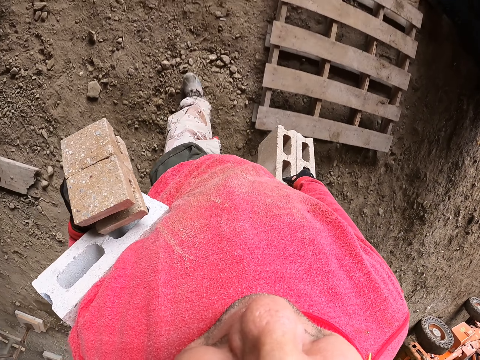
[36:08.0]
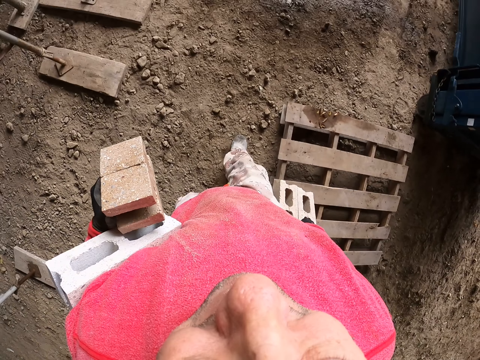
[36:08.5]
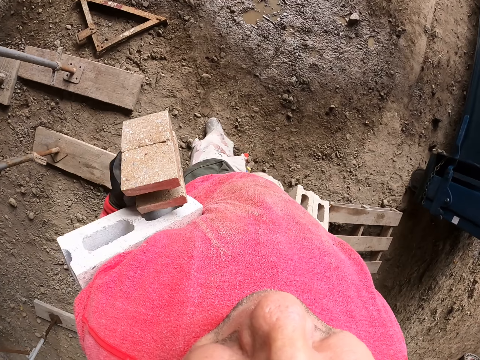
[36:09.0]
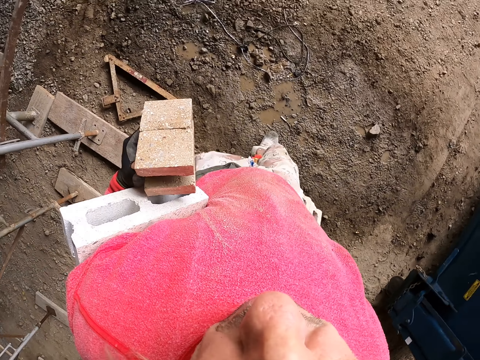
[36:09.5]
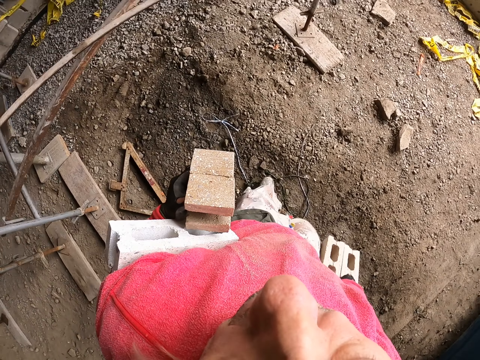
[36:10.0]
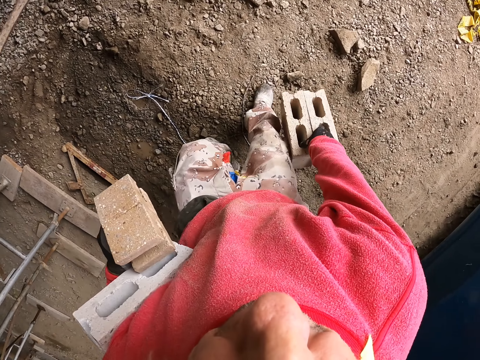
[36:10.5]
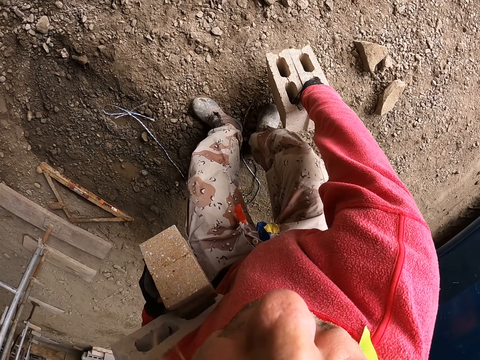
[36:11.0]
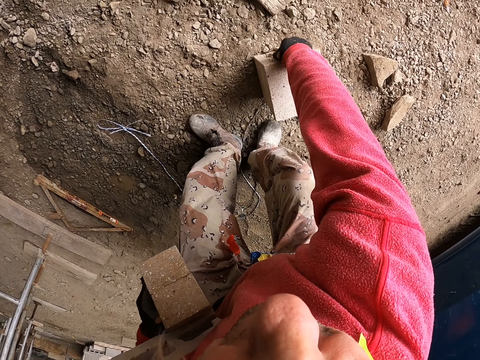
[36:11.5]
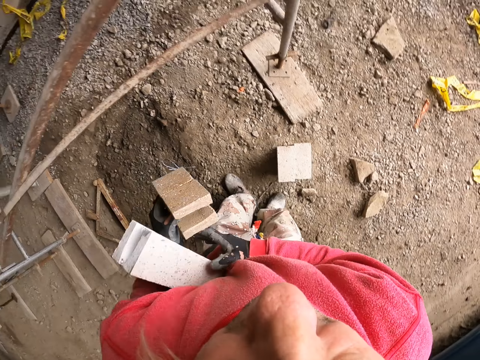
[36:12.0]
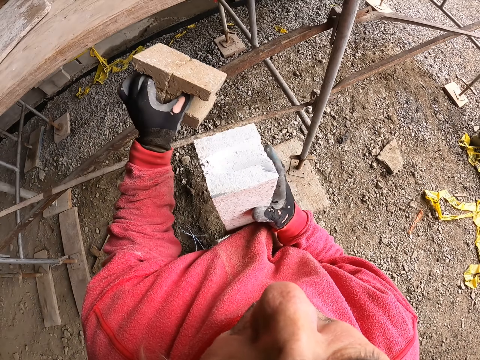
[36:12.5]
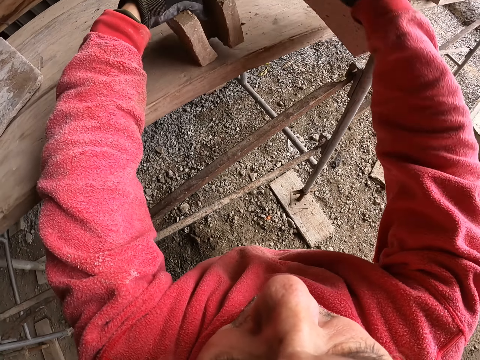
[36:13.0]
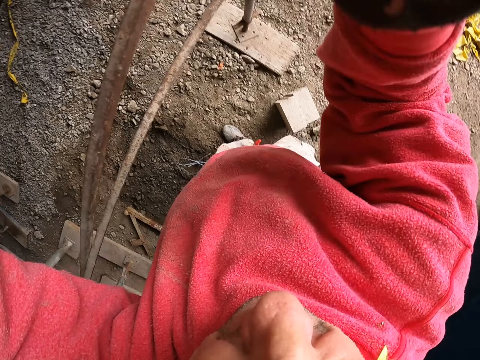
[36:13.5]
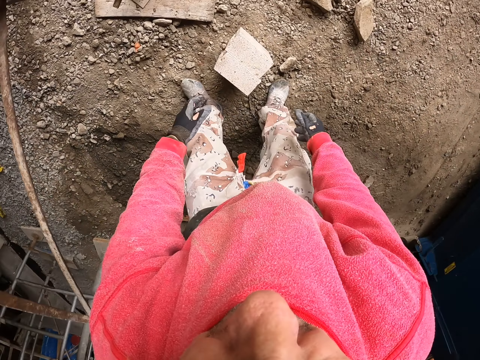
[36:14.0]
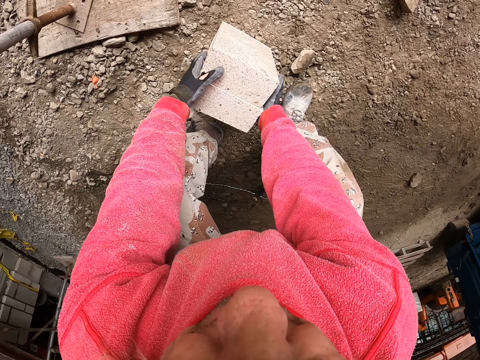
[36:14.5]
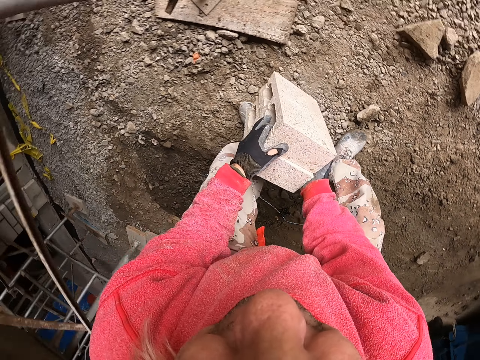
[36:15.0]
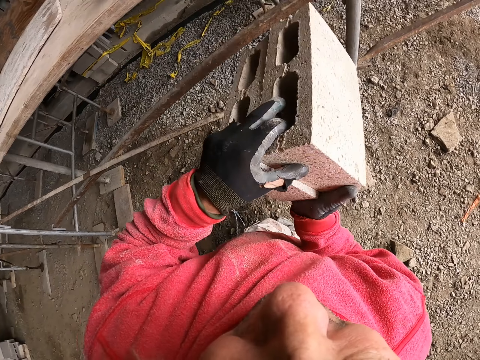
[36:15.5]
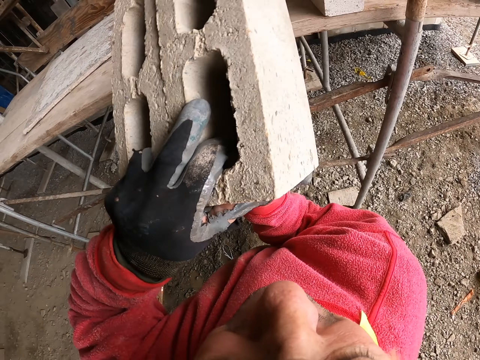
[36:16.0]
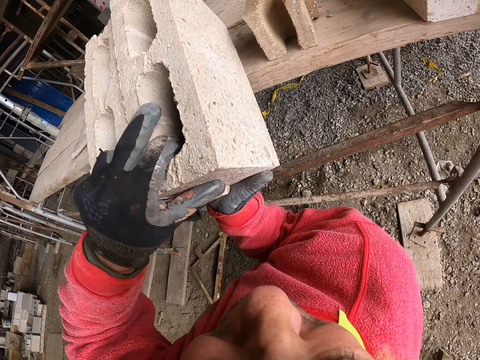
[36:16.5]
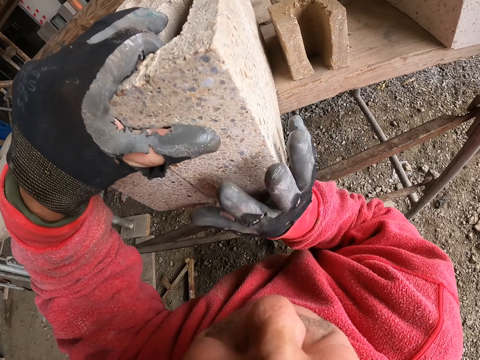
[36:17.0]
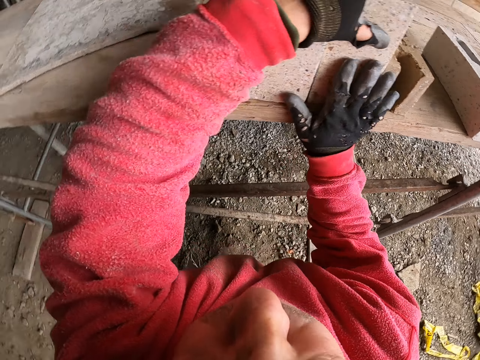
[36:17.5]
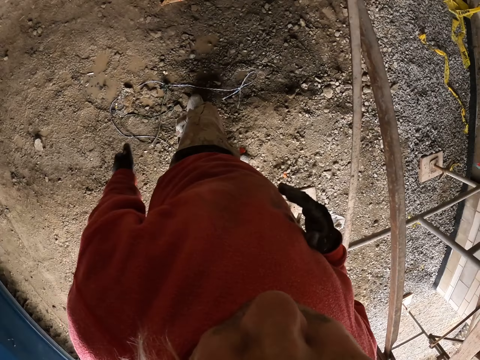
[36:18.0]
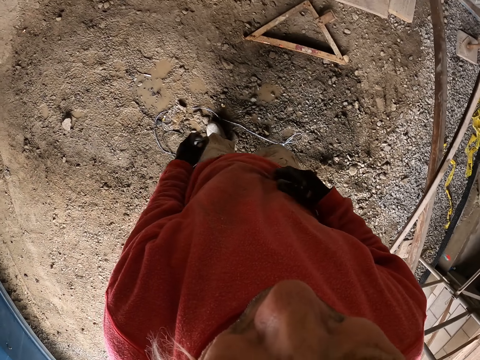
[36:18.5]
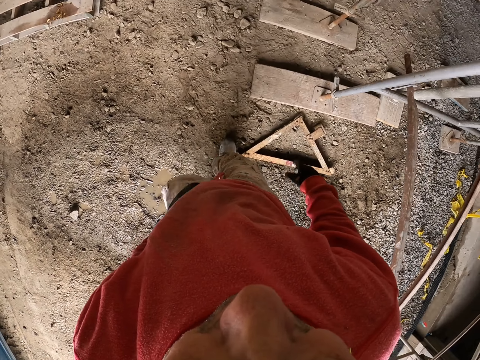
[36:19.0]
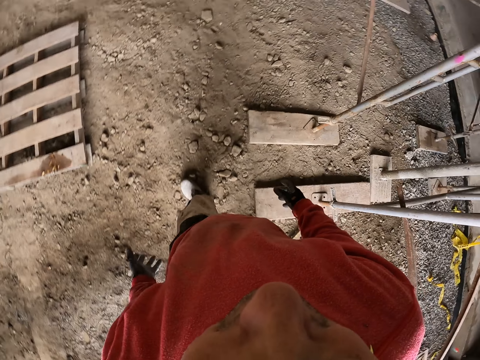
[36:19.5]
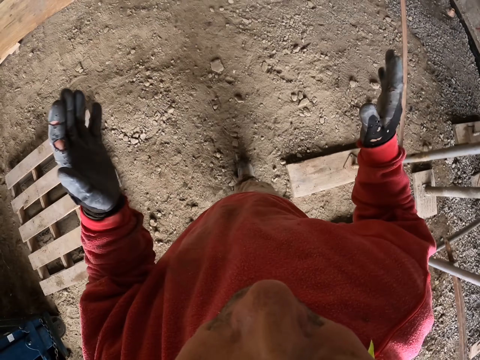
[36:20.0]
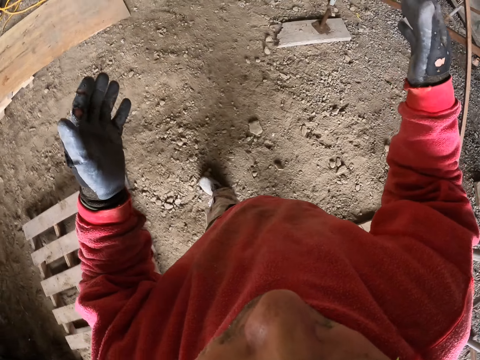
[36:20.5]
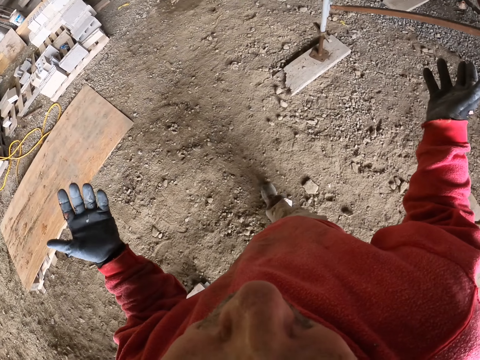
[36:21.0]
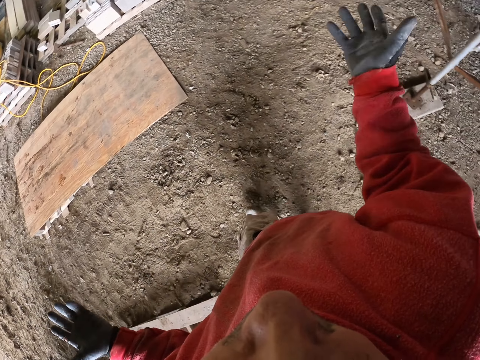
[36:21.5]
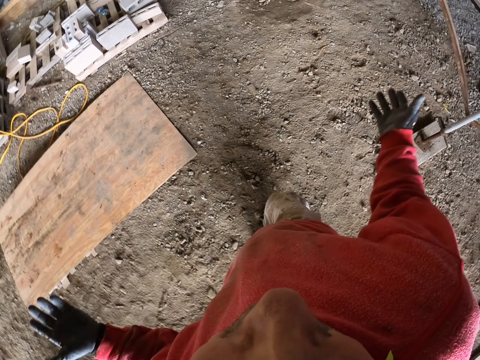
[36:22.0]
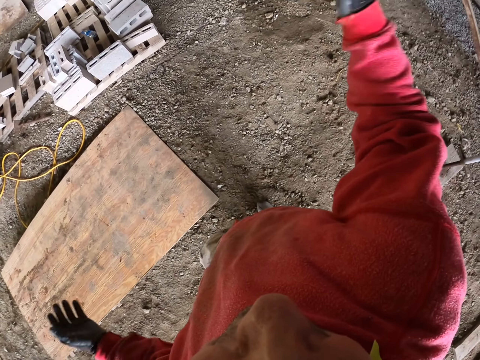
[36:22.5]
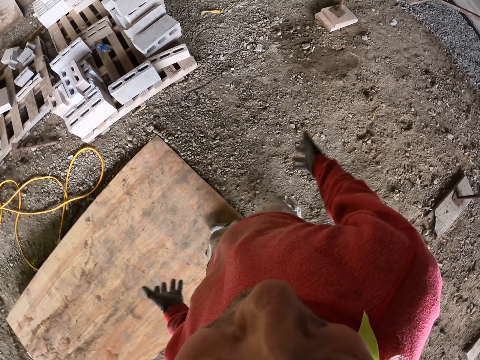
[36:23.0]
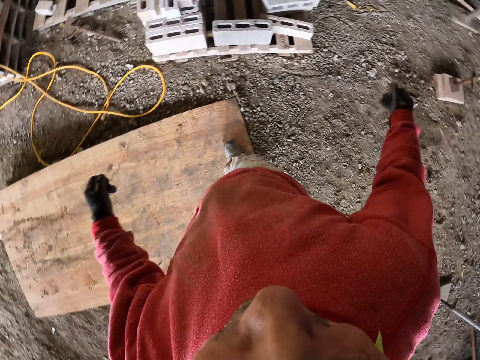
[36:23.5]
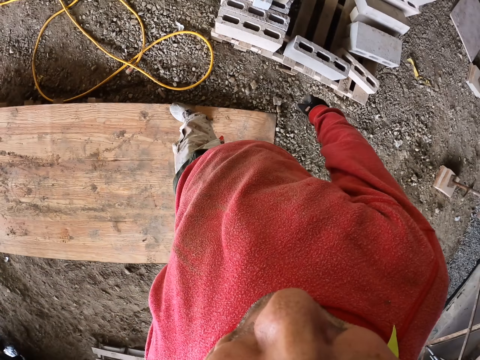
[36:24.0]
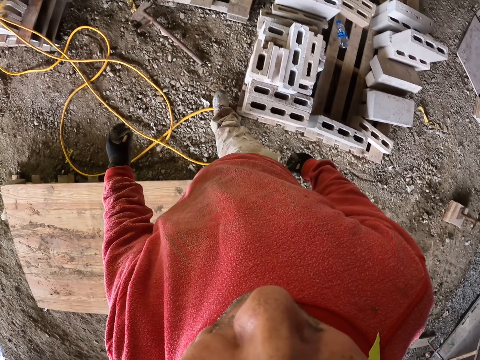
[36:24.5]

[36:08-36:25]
The camera wearer puts the brick on the ground. They put the brick on the wood stand. They arrange the bricks. They grab the bricks. They raise a hand up. They put the bricks on the construction stand. They touch the bricks. They walk in the construction site. They lift the hands.

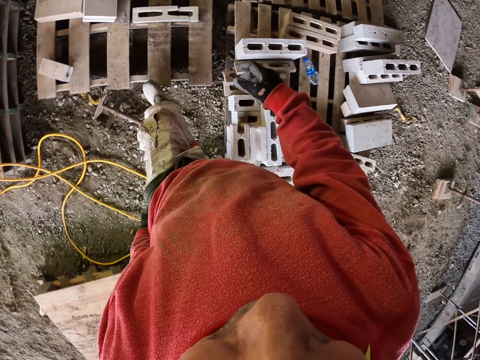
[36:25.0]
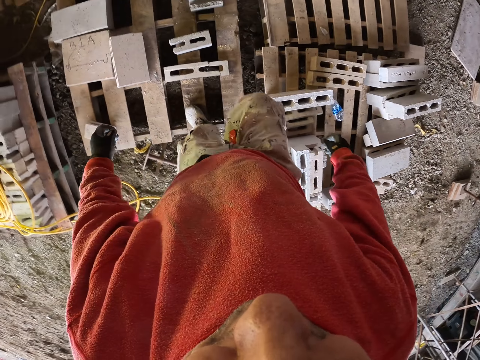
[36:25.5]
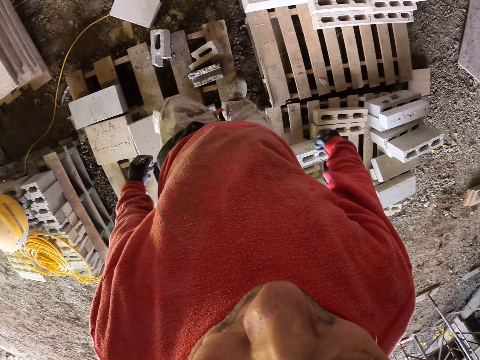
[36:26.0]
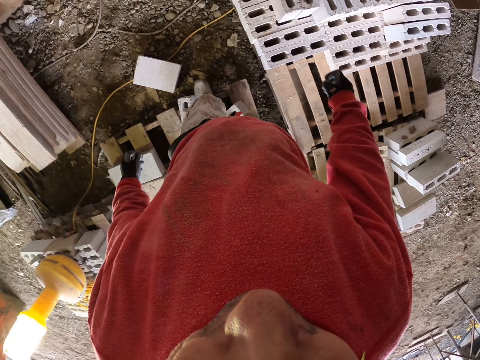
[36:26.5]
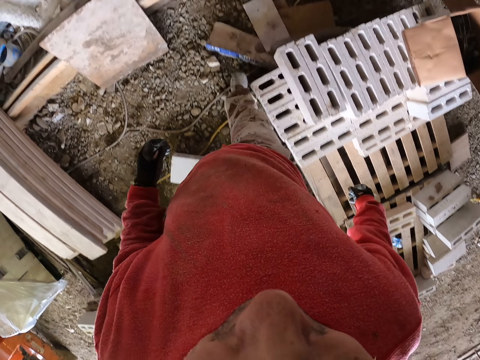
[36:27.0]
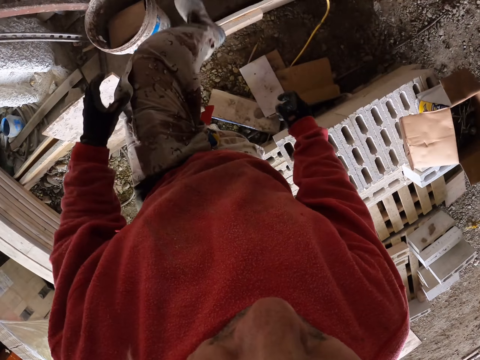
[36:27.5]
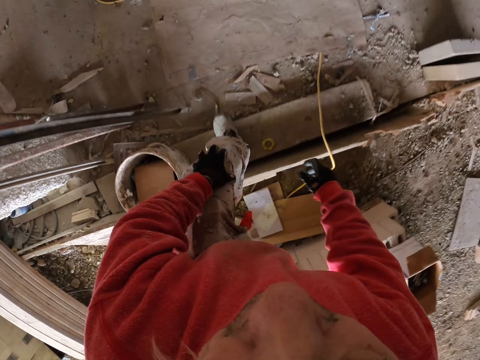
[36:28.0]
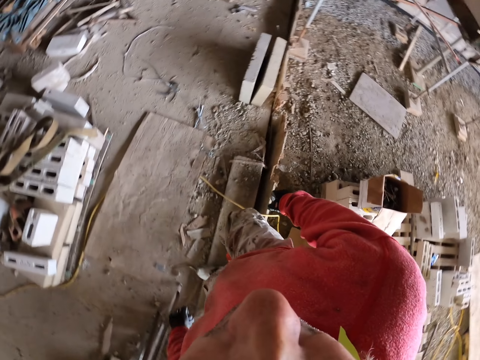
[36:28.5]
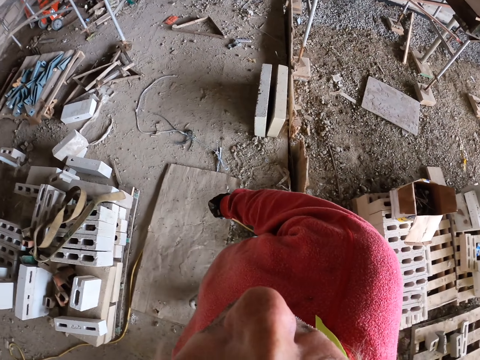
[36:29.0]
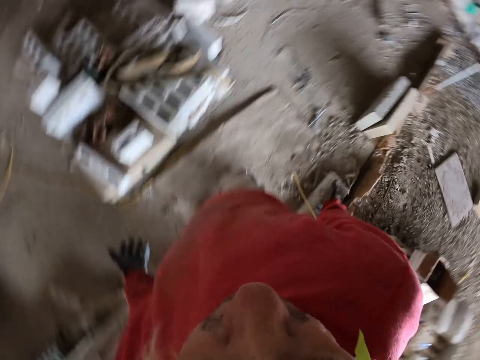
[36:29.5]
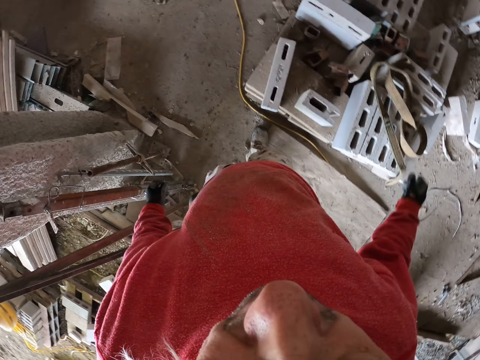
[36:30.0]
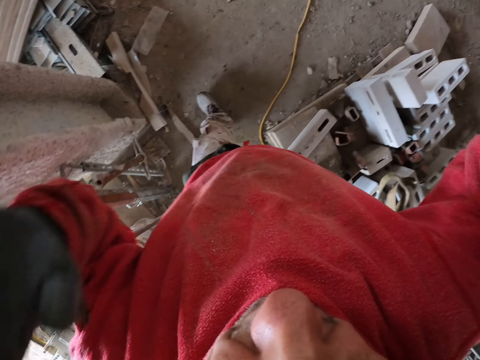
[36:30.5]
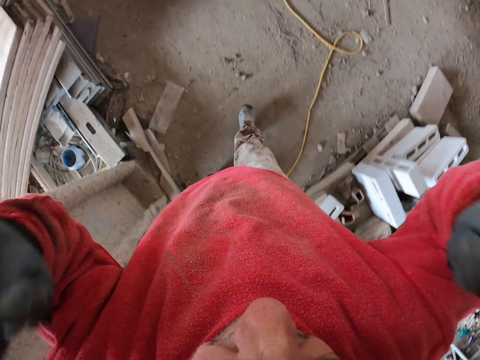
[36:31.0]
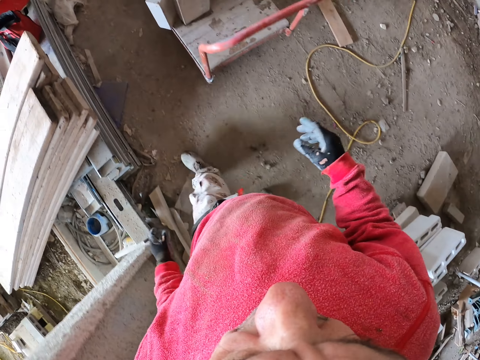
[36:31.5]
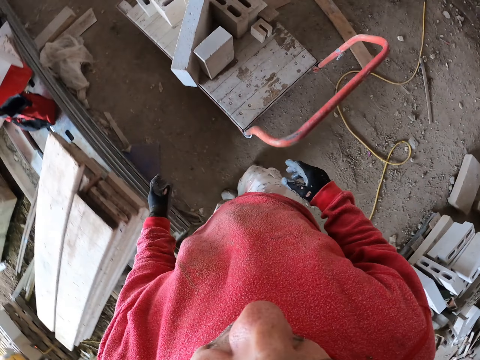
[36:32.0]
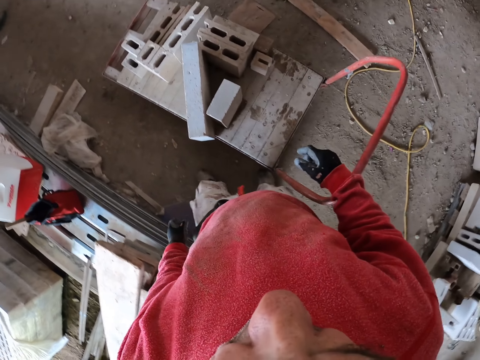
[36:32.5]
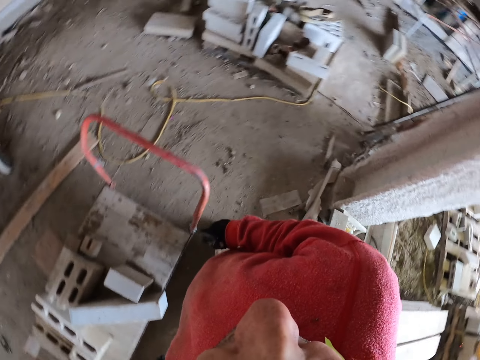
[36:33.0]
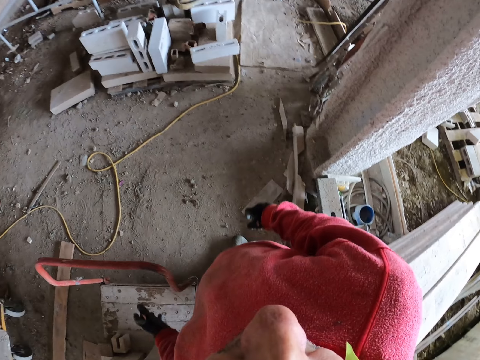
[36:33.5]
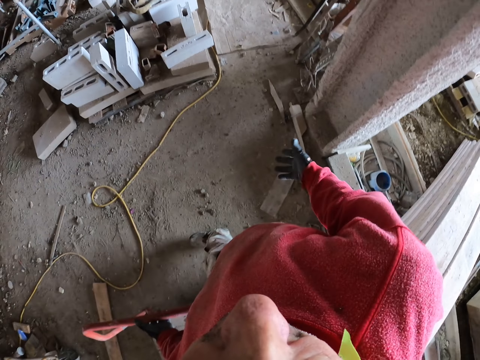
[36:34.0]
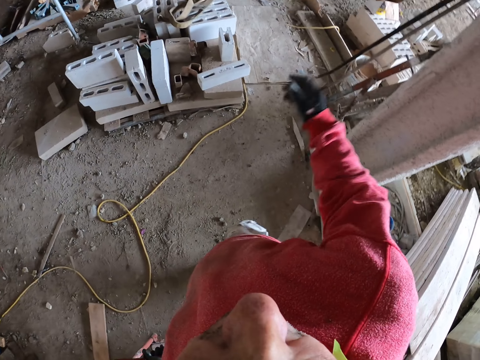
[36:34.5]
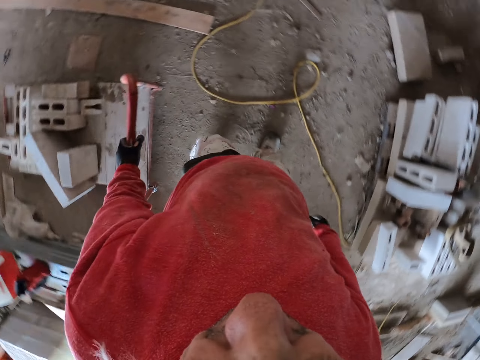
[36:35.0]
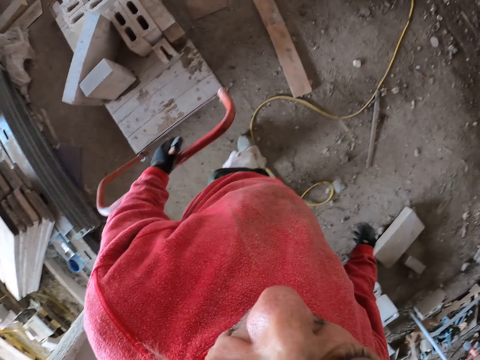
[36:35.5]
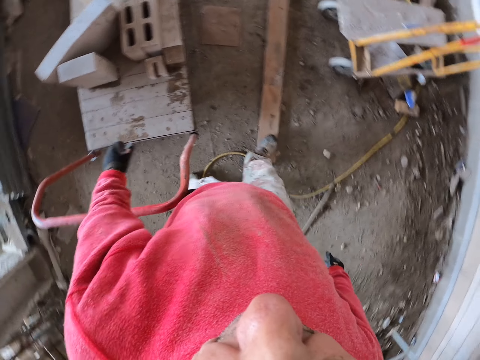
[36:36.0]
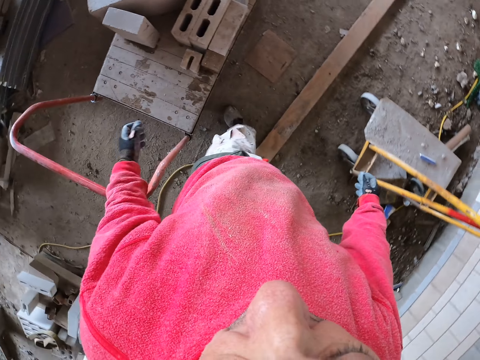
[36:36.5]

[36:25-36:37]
The camera wearer raises a hand up. They pull the construction trolley.
